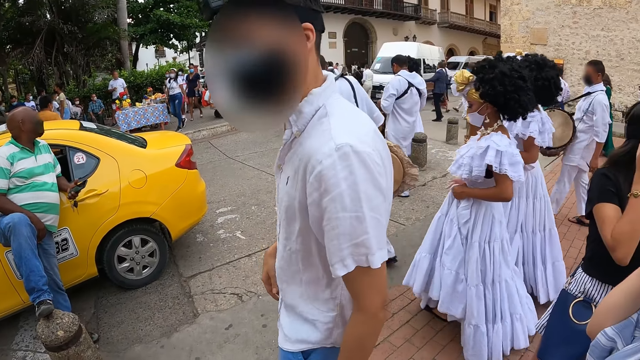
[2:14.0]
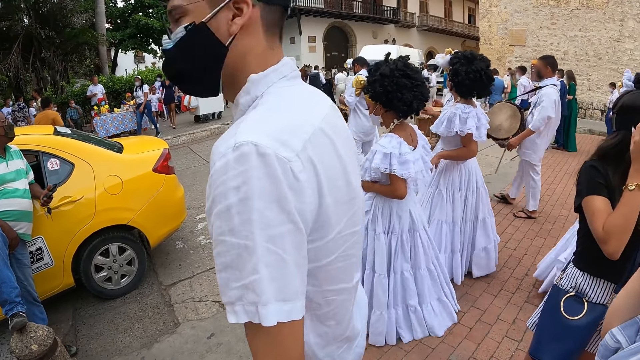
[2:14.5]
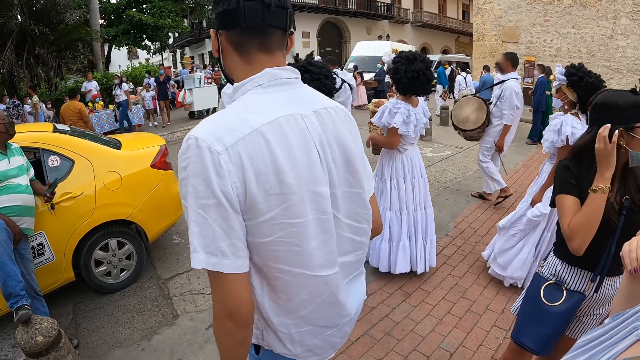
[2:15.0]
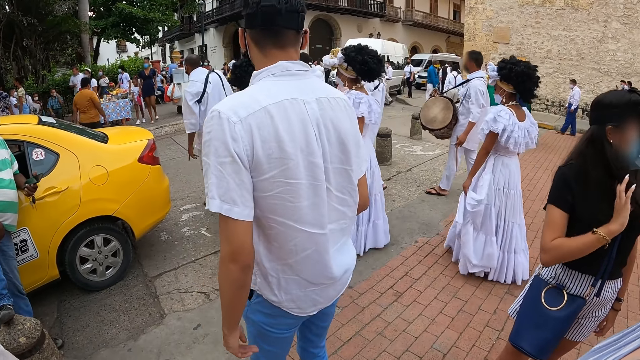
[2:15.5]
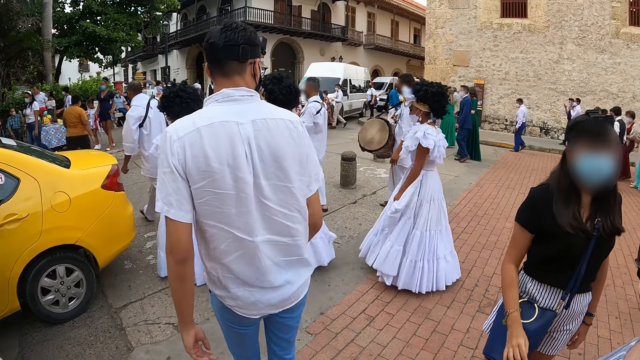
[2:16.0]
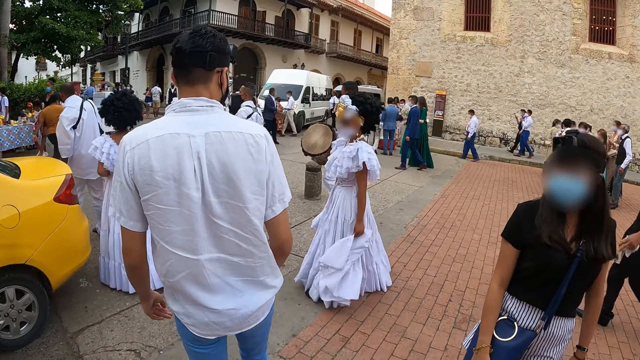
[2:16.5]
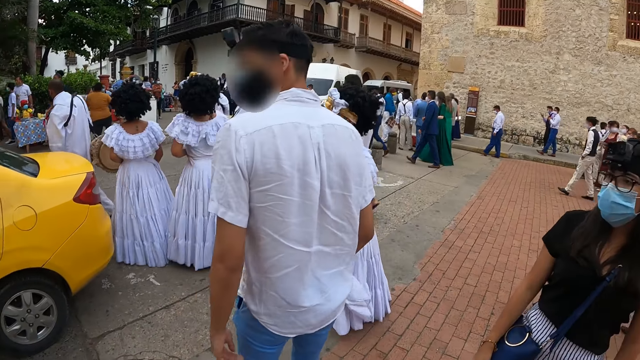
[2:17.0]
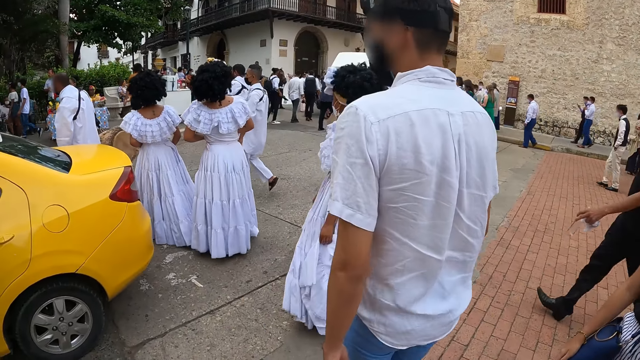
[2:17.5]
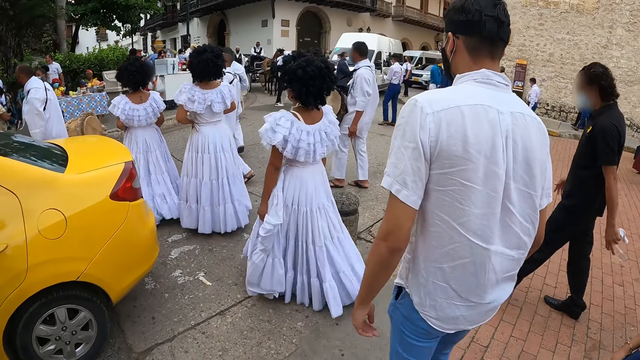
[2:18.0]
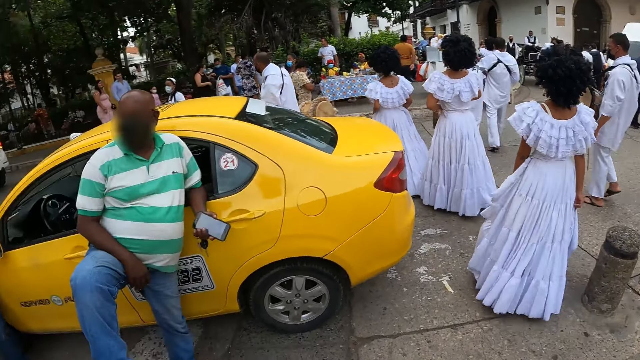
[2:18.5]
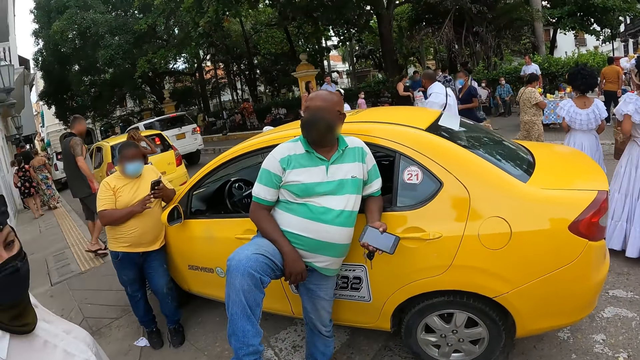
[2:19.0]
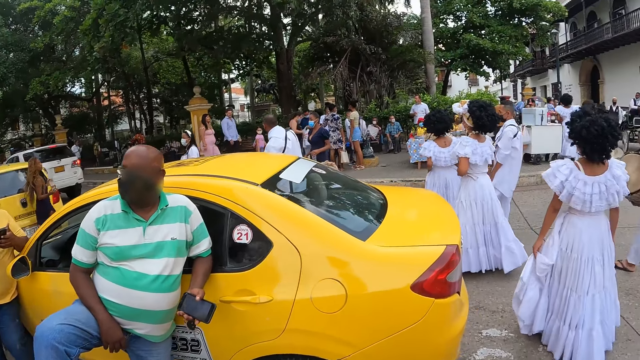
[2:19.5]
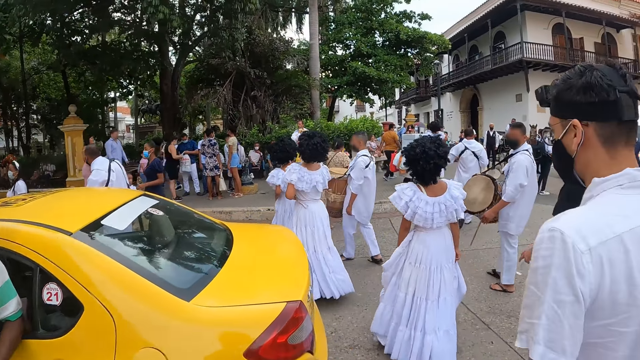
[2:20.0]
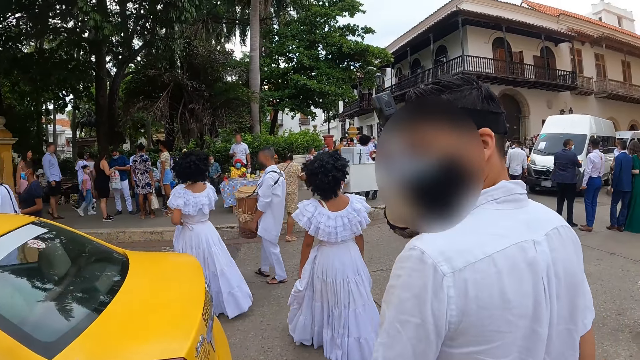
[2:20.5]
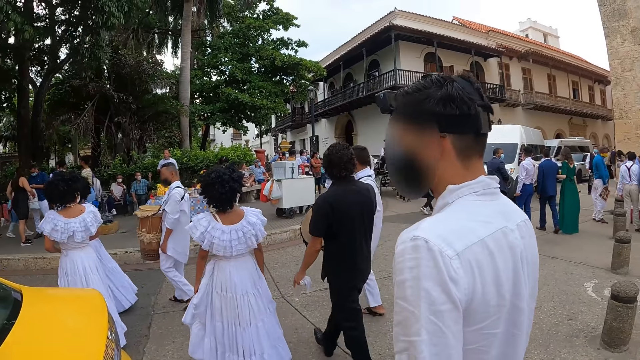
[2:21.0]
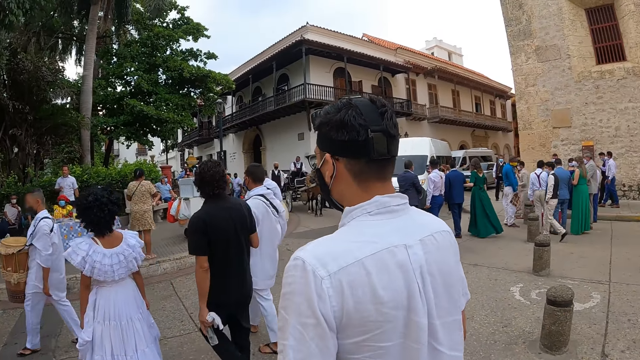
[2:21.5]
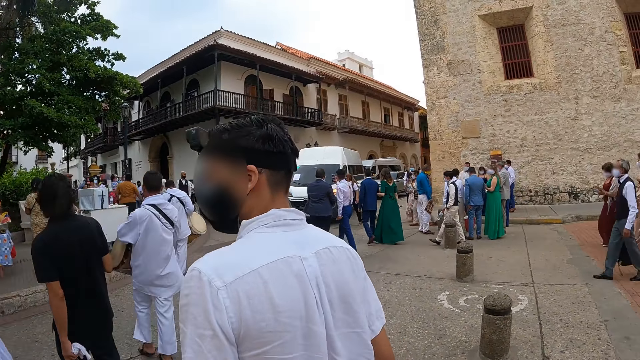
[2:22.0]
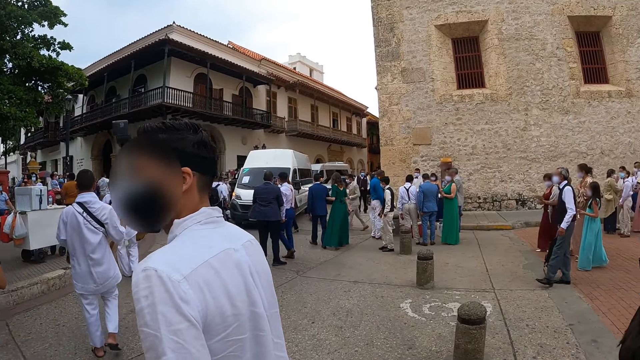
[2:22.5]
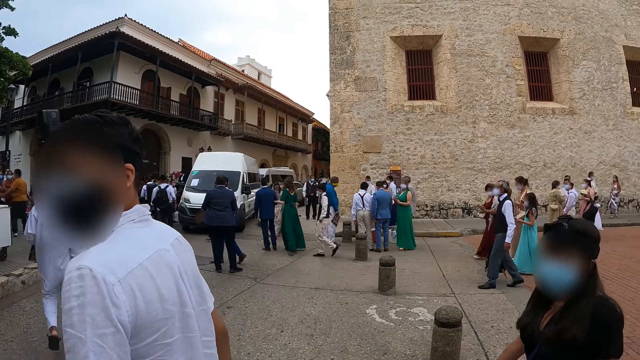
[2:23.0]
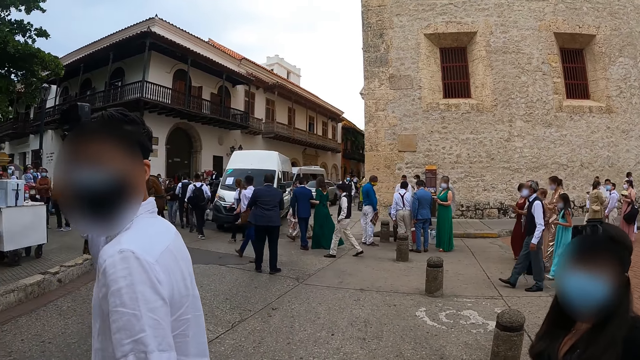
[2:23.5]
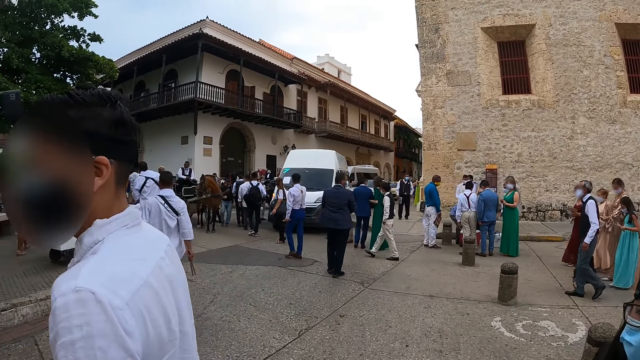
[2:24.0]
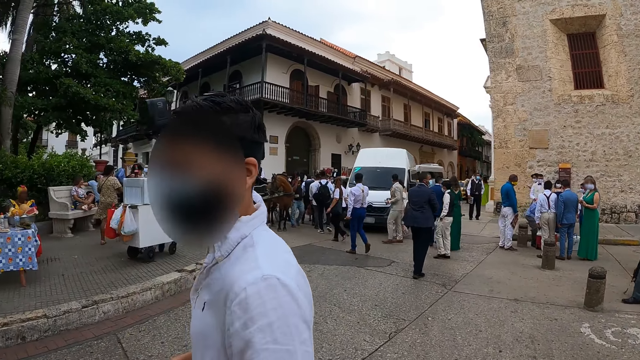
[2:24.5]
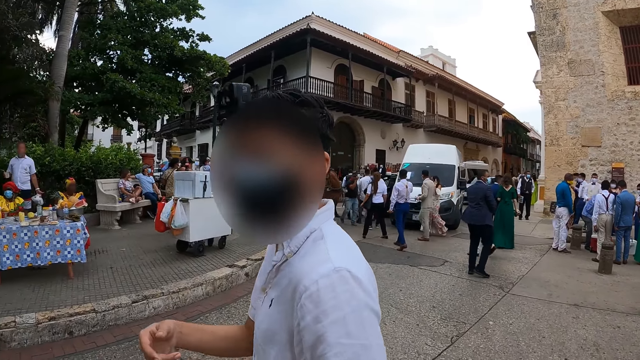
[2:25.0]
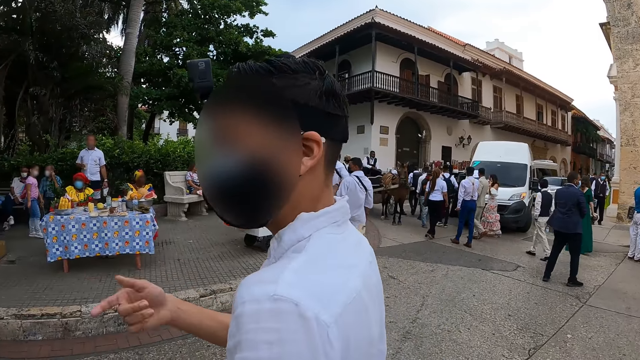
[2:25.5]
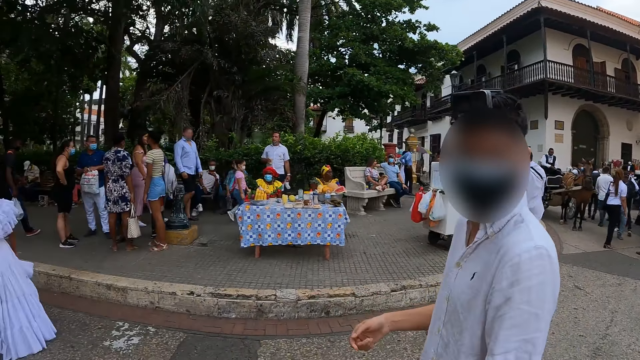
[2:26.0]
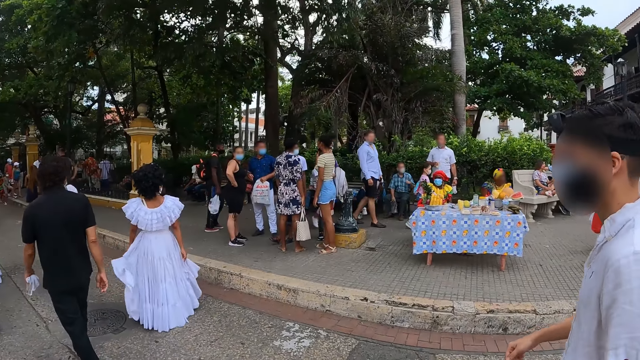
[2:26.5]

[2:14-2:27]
The camera wearer walks along a road with the man, the woman and the other woman. They walk on the road.

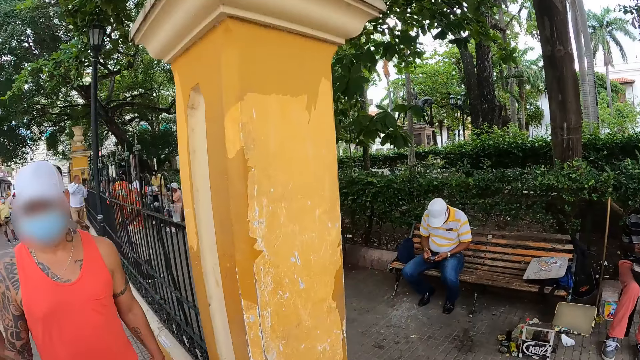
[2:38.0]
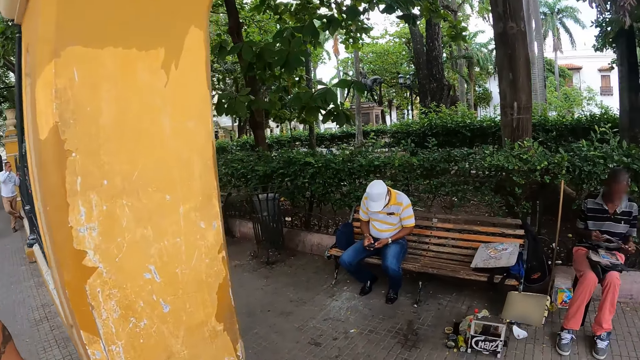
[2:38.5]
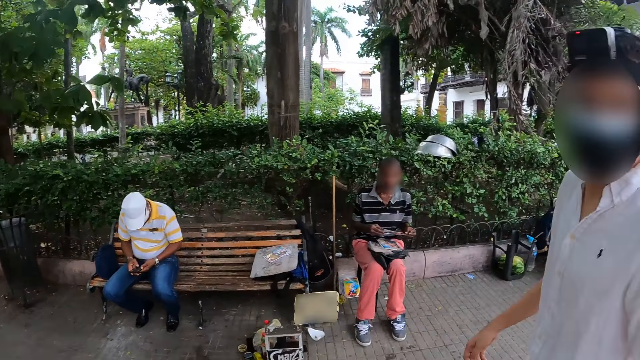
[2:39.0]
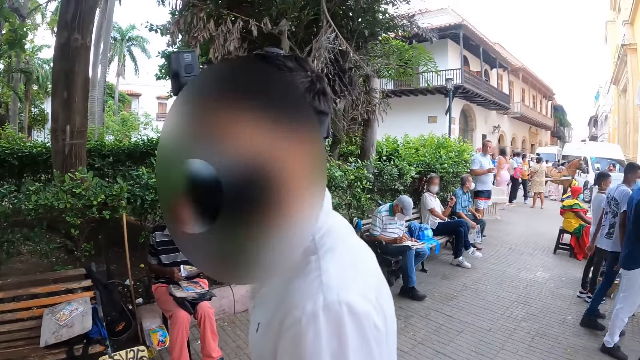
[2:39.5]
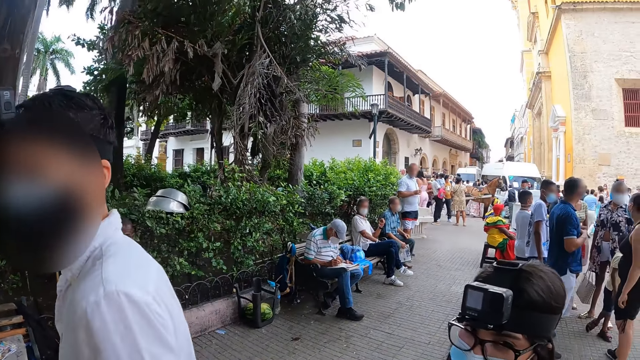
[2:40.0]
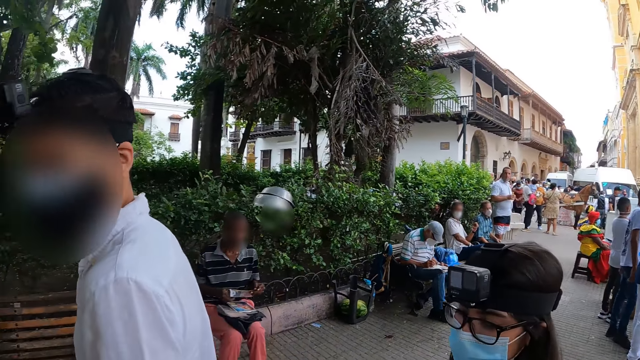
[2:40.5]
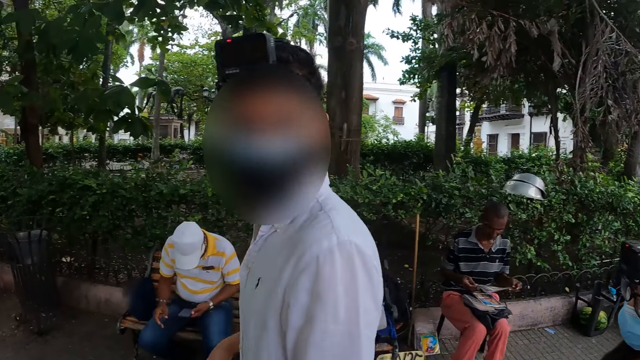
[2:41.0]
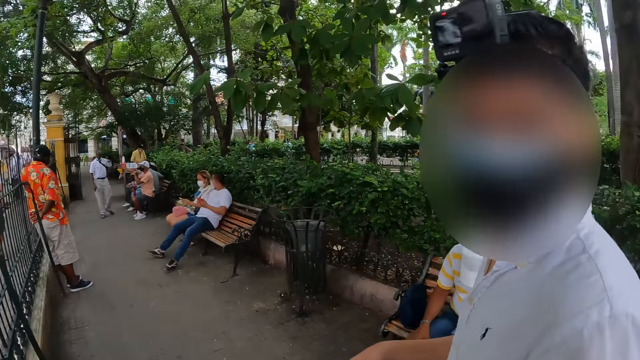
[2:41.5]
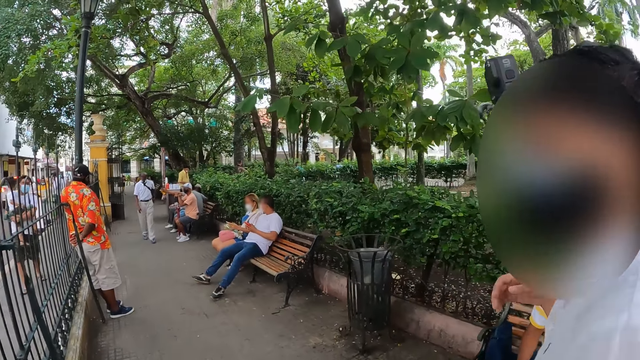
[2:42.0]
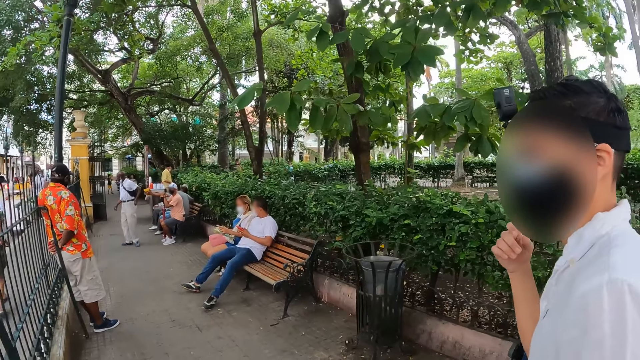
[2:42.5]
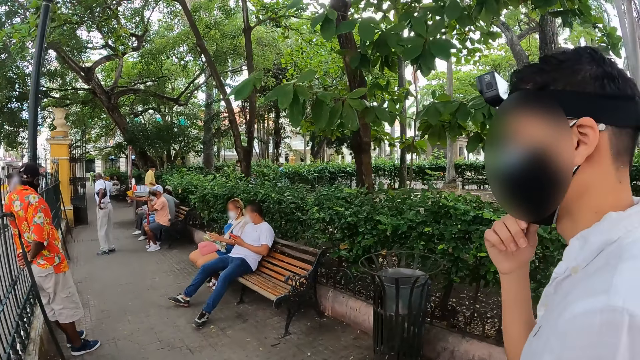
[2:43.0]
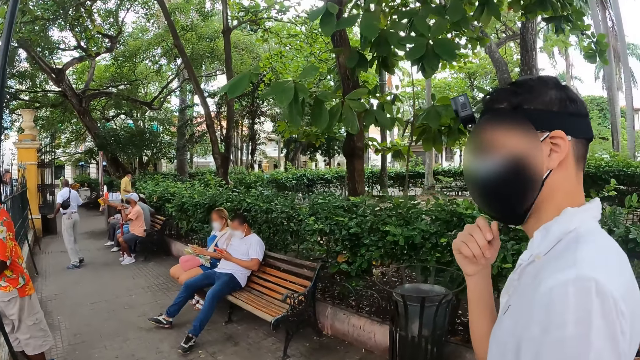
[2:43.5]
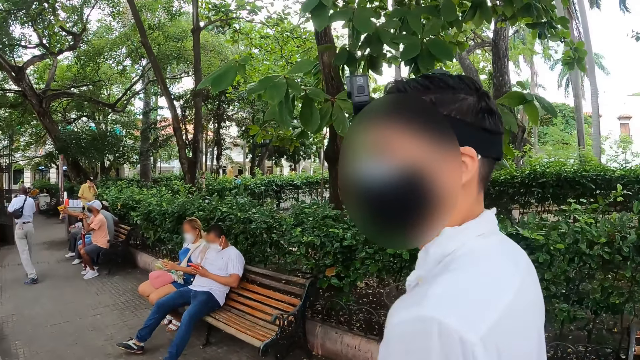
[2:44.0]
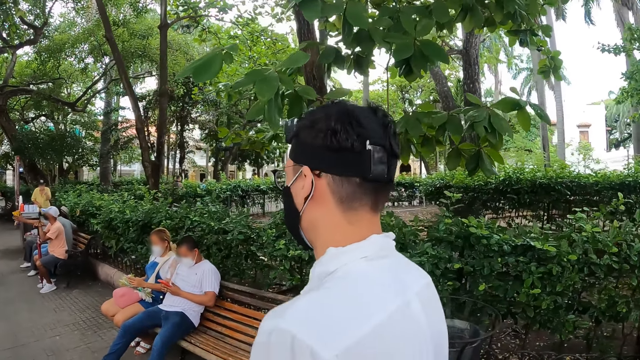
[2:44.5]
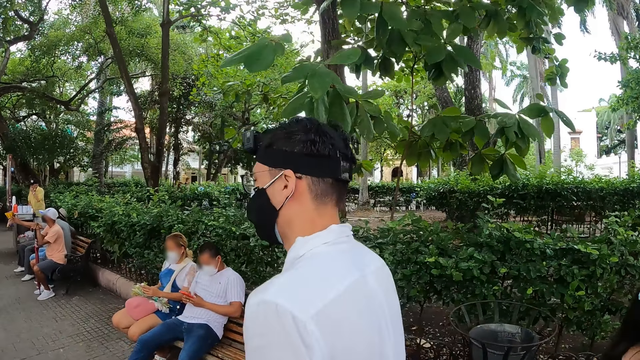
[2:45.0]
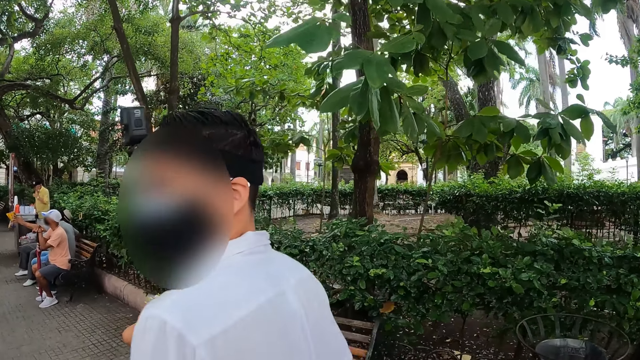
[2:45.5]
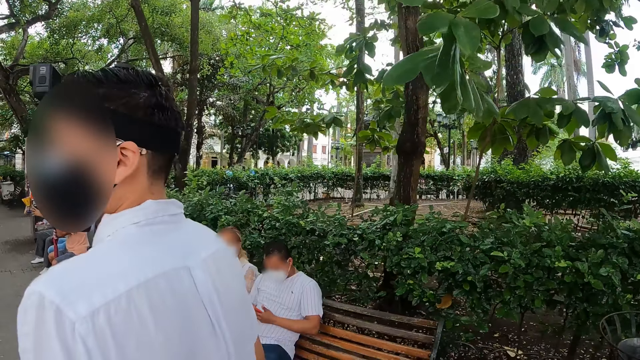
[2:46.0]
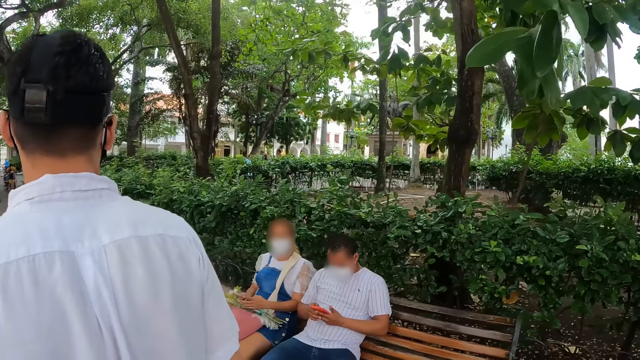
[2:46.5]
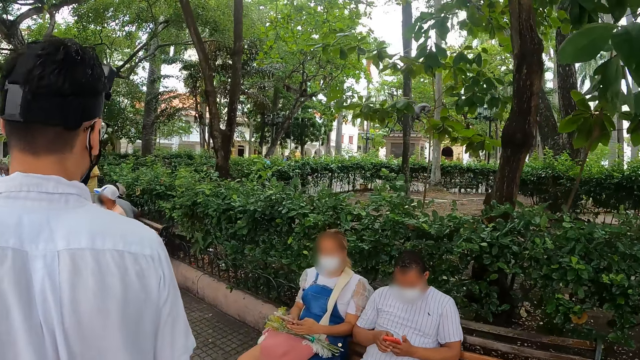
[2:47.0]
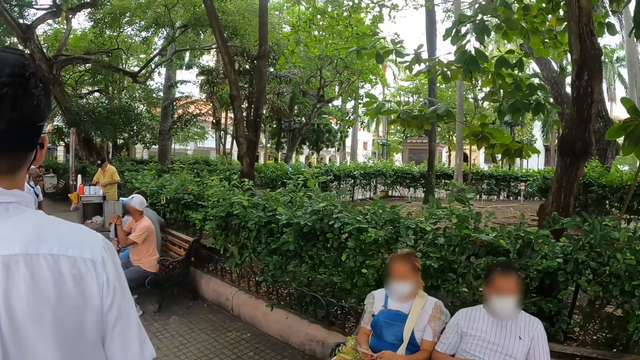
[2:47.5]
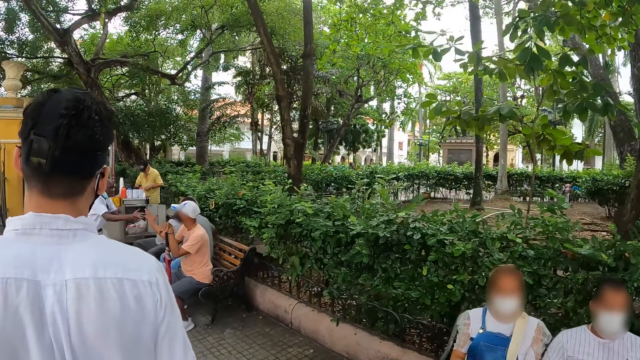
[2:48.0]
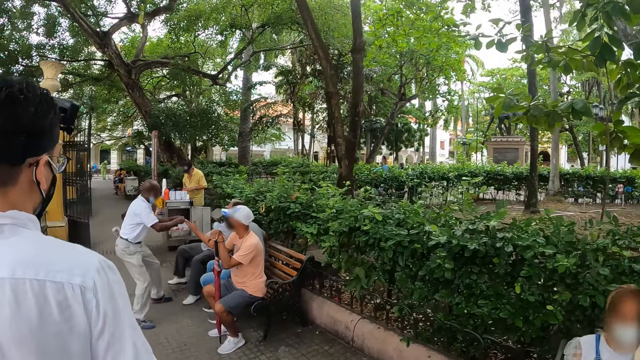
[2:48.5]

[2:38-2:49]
The man adjusts a facemask on his face with his right hand.
